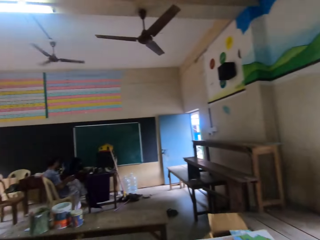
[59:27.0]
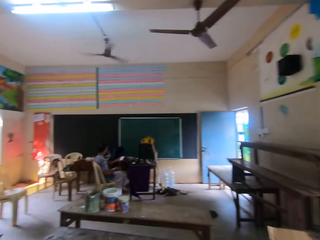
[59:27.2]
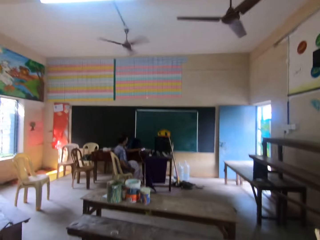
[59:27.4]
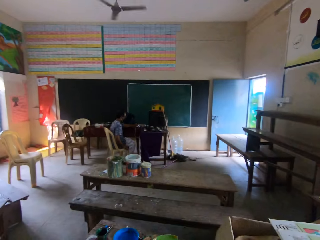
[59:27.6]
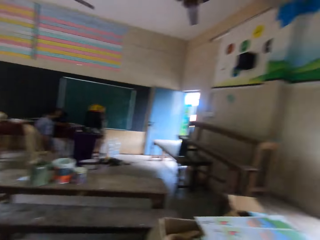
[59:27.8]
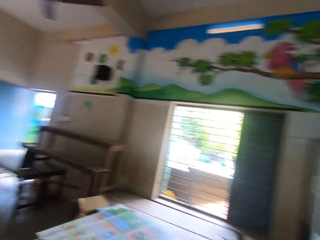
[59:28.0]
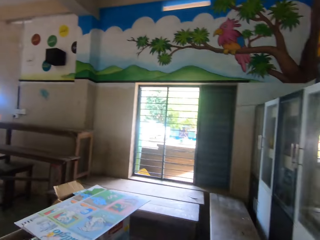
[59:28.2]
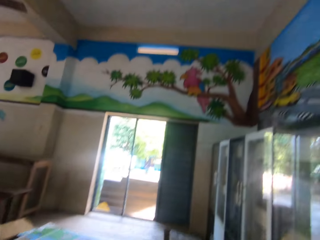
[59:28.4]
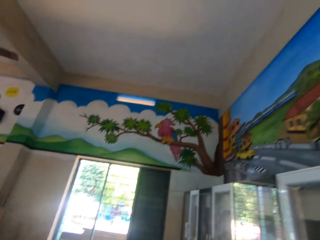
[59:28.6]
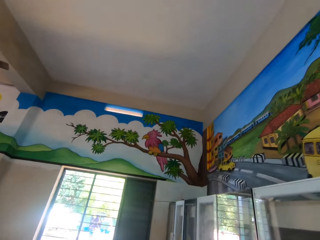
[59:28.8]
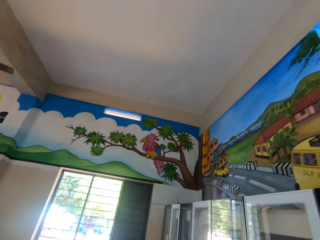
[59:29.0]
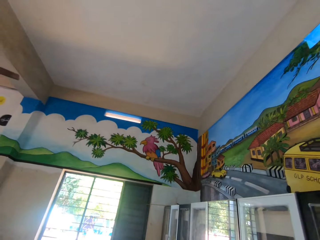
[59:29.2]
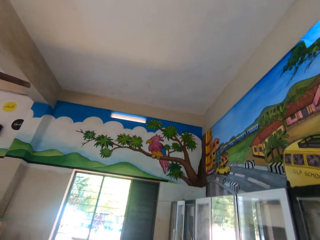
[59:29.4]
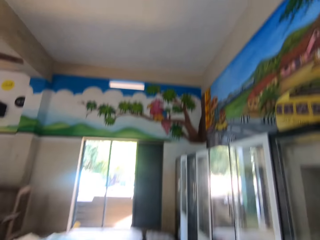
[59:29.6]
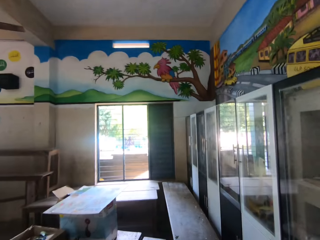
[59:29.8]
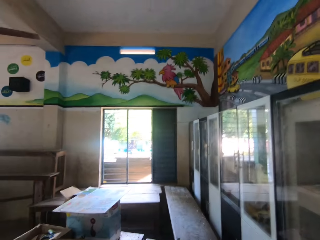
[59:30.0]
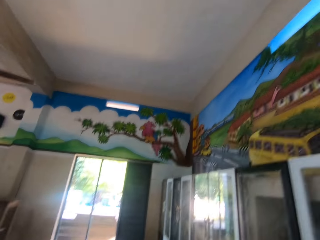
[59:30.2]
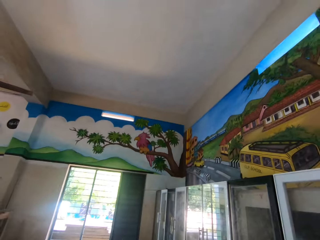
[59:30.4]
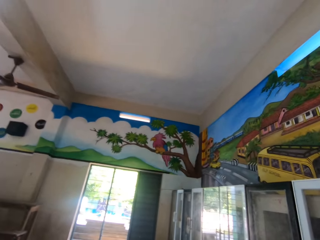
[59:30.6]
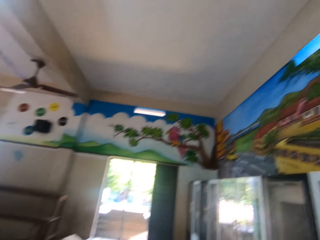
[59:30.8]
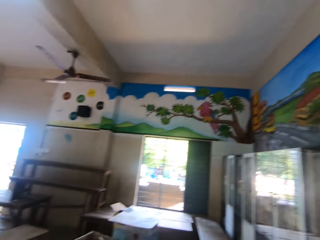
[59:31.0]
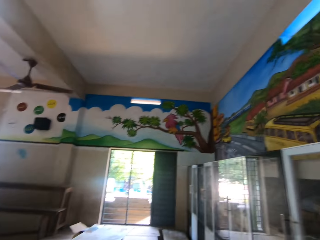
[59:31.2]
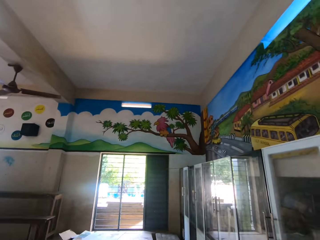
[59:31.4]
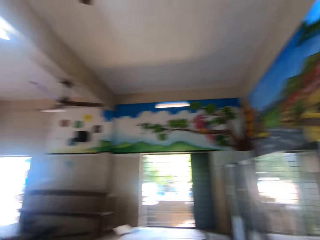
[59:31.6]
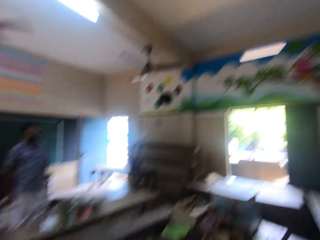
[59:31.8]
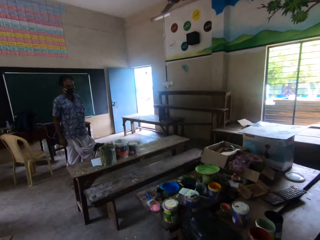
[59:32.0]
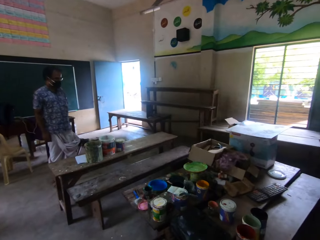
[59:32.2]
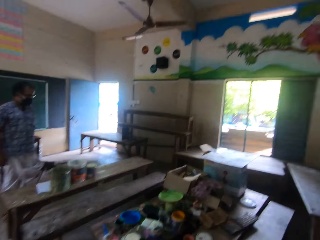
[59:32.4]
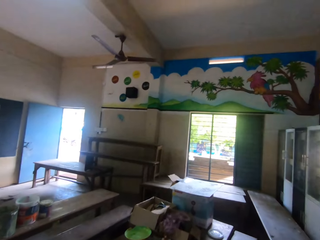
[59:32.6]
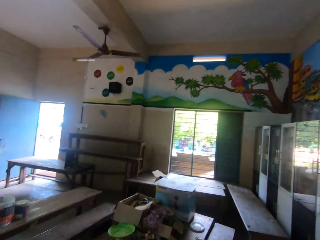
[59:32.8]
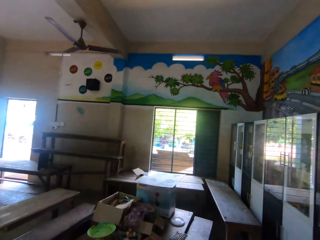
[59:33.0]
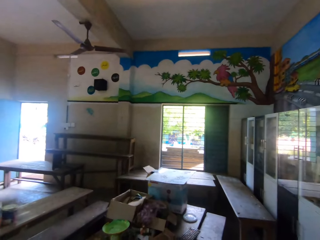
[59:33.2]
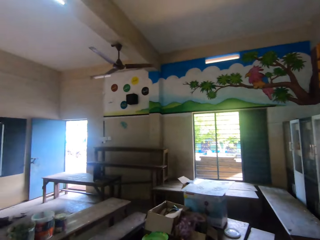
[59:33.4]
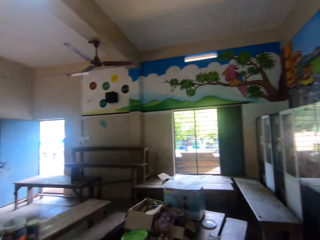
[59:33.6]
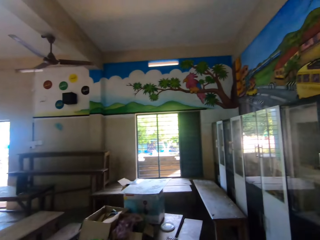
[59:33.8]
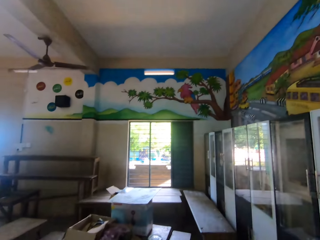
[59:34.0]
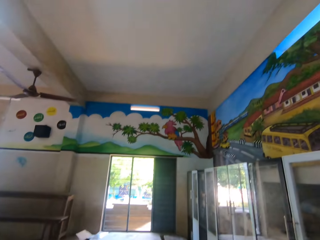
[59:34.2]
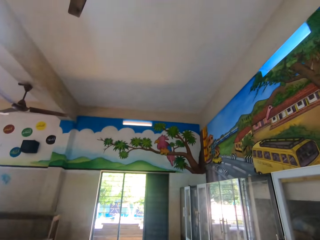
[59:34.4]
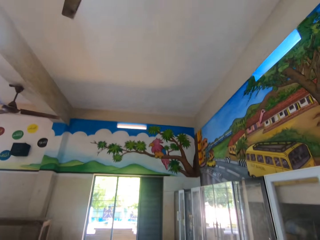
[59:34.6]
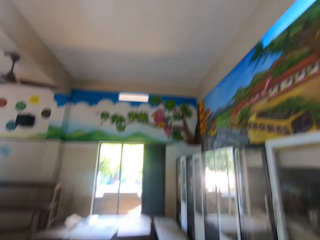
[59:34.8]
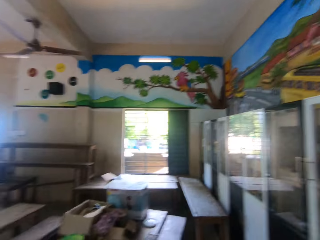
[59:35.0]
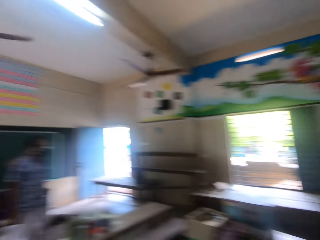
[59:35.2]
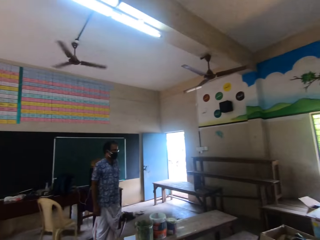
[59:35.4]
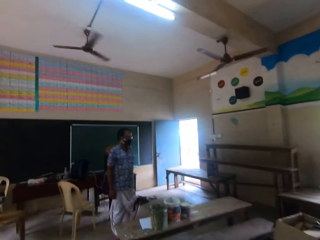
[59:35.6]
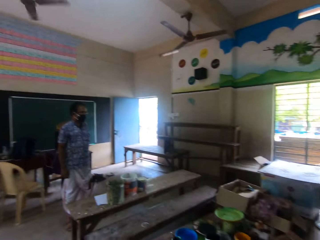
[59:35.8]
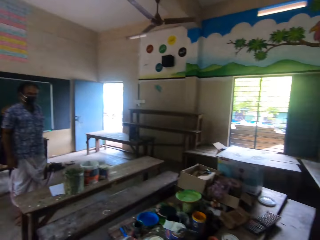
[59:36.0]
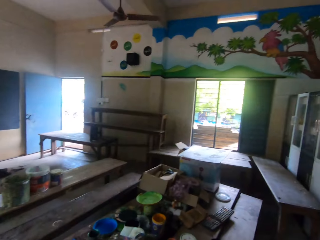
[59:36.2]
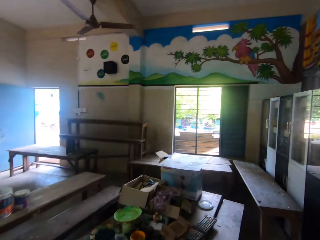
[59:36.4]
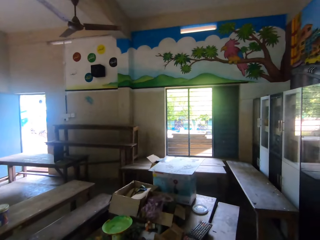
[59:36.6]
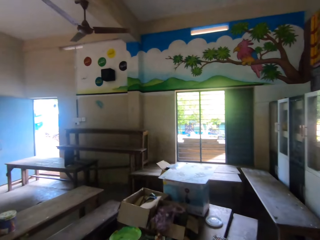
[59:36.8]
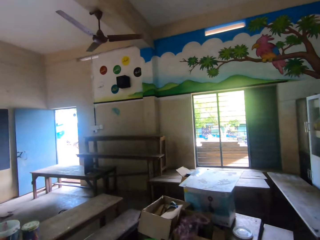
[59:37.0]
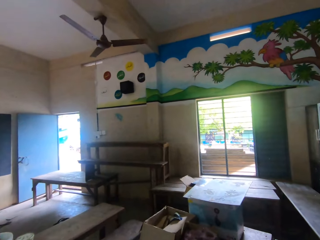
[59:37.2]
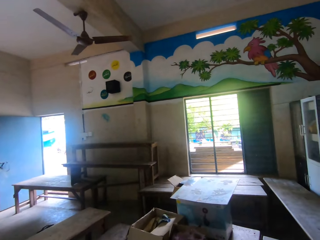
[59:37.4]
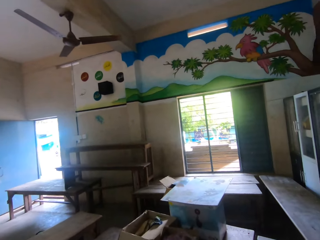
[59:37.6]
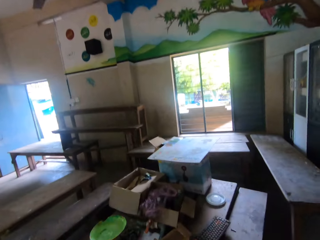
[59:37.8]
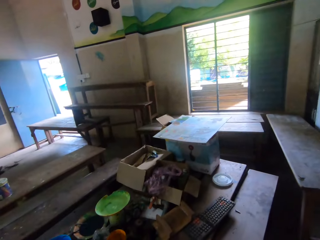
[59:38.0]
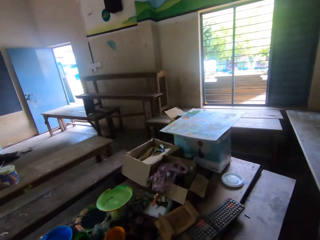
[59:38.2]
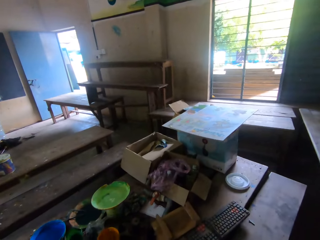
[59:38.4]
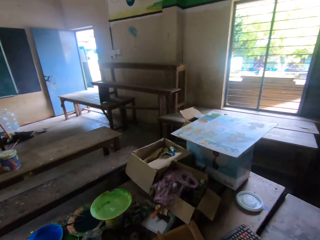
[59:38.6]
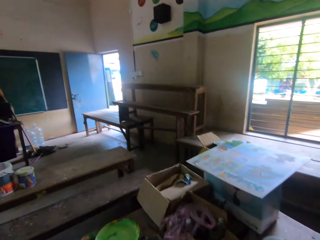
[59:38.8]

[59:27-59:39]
The camera wearer walks in the room. They talk to the man.

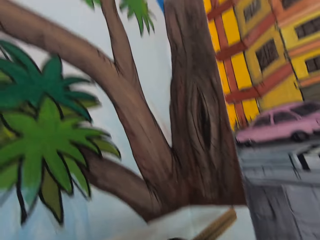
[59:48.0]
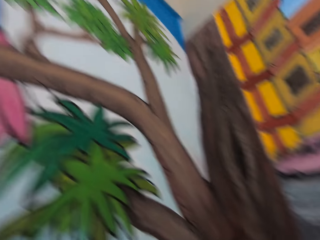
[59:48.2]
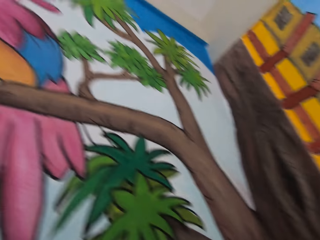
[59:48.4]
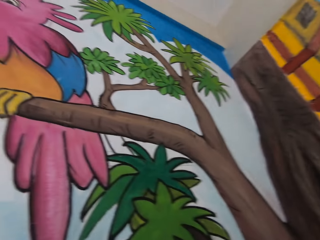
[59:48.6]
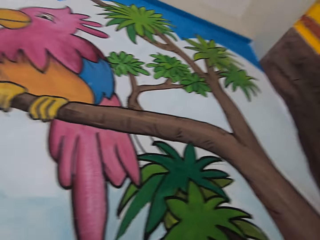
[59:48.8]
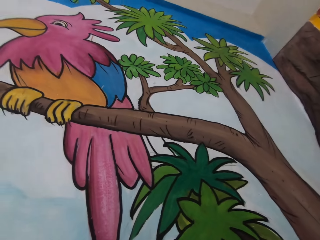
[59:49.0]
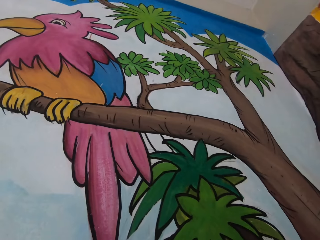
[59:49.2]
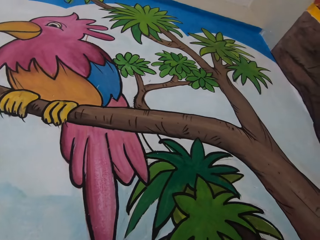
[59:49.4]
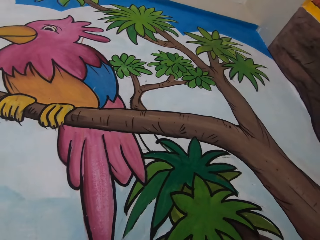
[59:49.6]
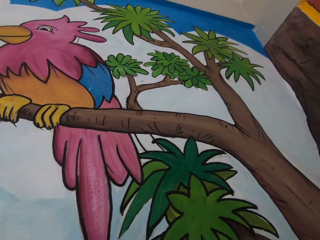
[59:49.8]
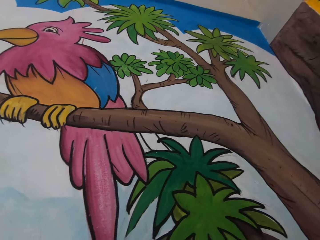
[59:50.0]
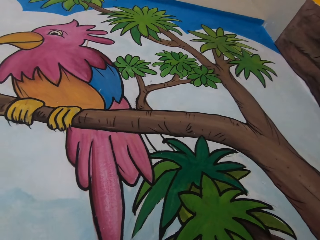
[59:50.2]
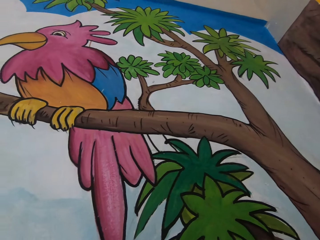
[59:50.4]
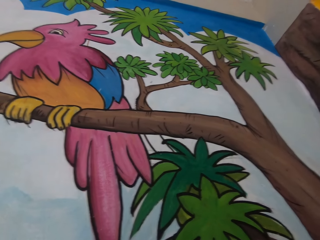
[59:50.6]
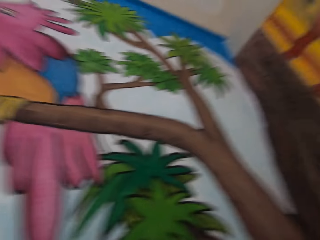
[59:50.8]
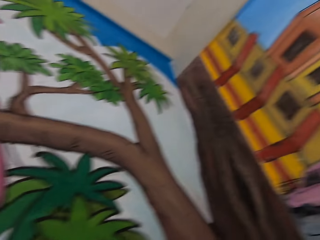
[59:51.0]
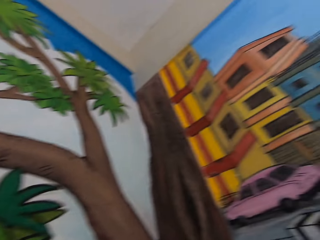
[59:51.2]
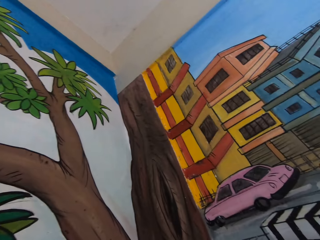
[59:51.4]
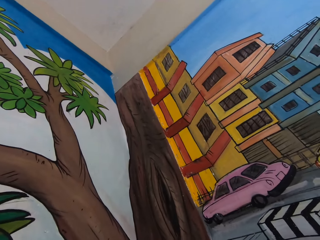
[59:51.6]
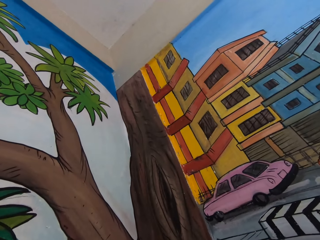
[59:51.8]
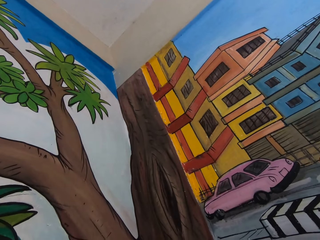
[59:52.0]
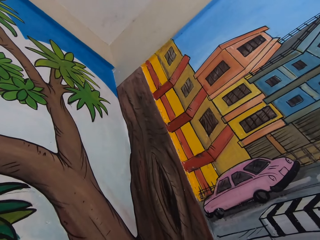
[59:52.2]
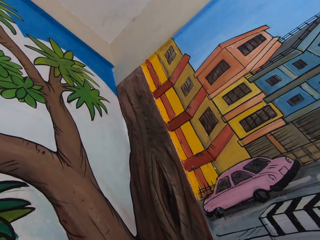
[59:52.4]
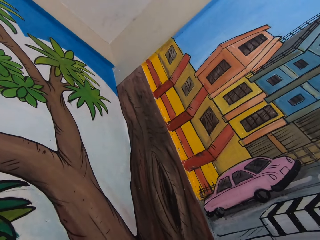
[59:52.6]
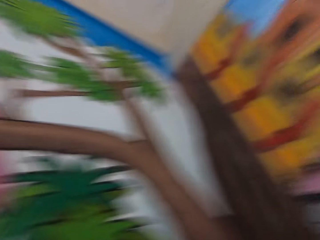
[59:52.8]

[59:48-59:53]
The camera wearer holds a ruler in his left hand.

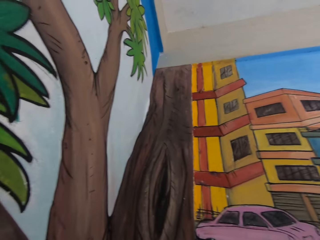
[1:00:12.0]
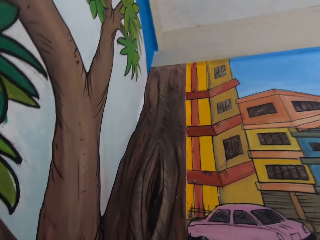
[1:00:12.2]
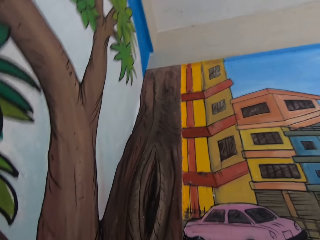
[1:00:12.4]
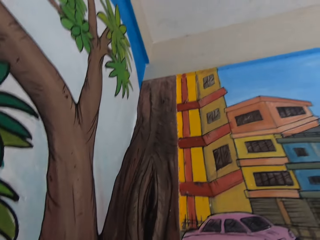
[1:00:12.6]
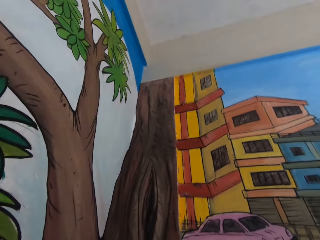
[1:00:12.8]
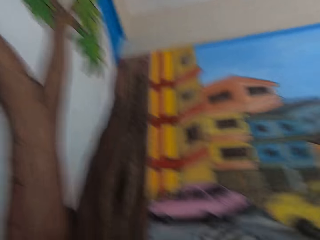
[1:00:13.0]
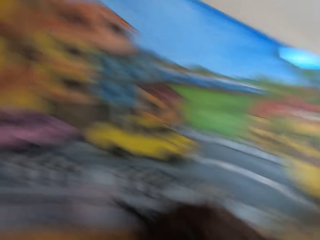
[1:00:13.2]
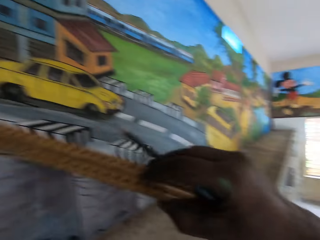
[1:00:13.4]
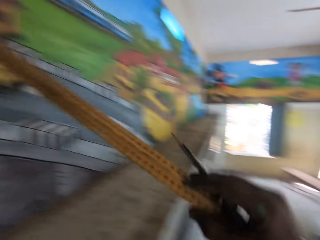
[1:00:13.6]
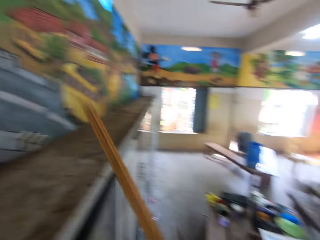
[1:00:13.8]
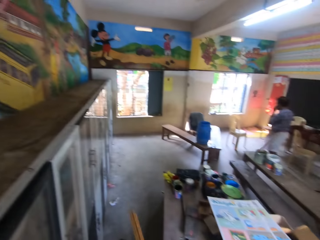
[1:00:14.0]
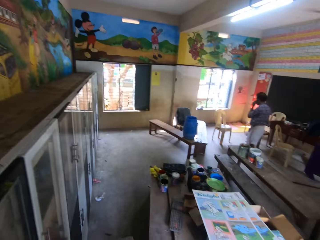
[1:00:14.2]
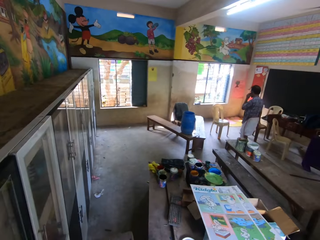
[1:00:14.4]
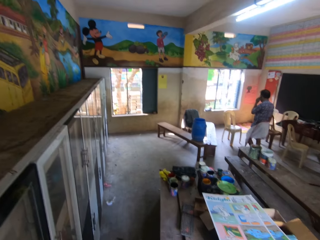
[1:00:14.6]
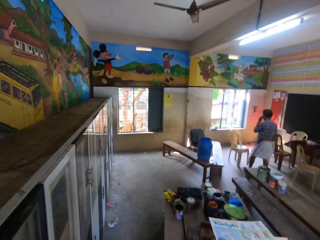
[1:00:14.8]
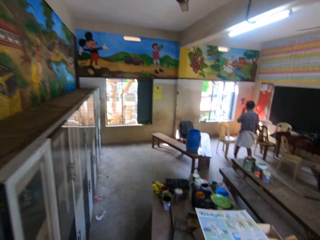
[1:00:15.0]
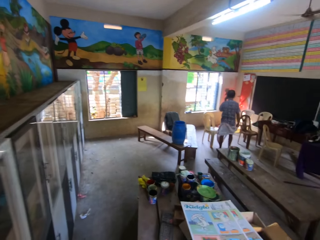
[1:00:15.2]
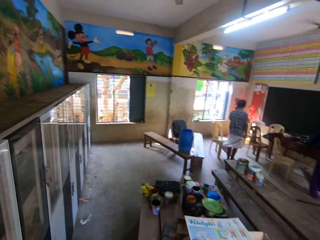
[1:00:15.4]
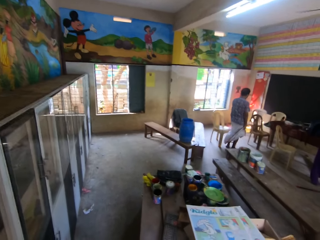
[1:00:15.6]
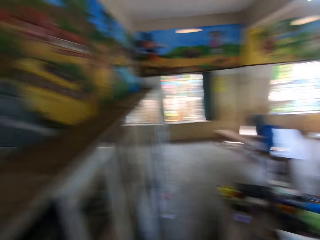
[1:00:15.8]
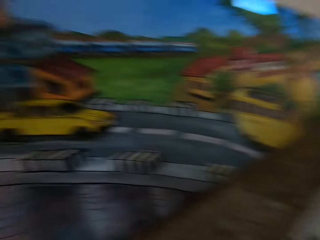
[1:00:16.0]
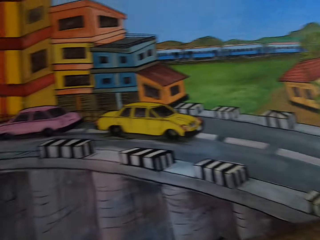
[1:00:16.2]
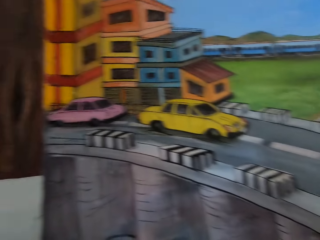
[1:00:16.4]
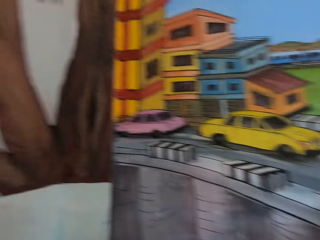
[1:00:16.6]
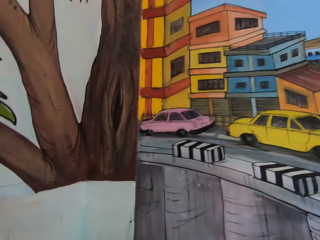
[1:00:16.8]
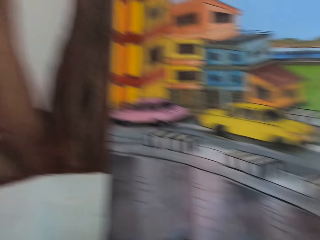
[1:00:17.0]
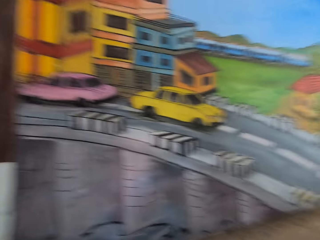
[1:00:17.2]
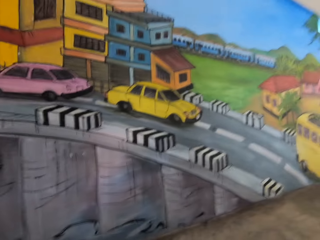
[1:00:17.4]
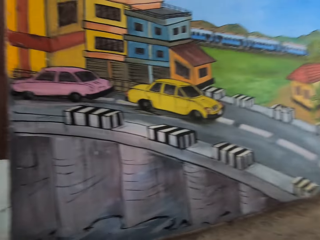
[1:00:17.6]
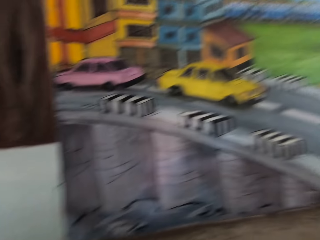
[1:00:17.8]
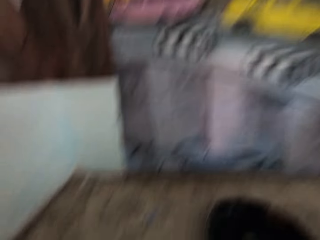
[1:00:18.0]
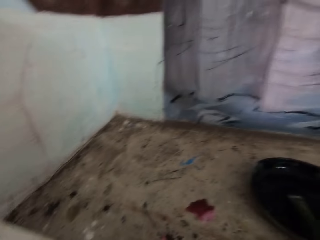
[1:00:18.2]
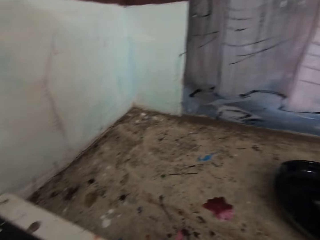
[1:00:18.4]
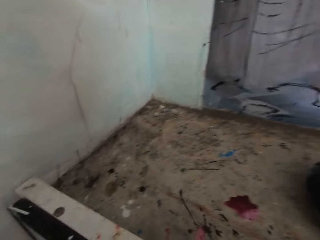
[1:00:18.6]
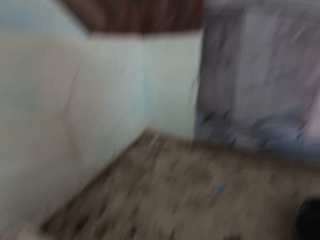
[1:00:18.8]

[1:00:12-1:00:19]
The camera wearer holds the ruler and a paint brush in his right hand. He picks up the measuring ruler.
